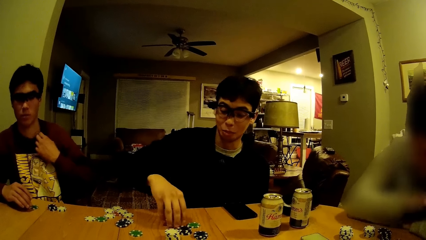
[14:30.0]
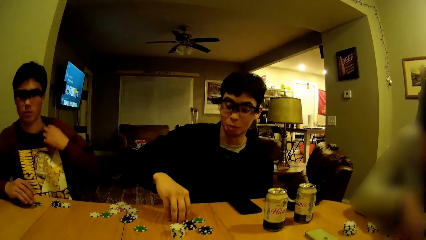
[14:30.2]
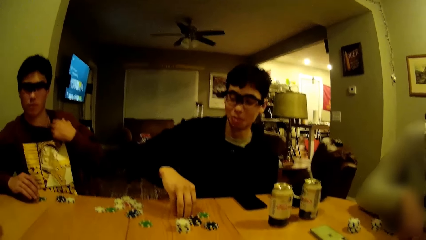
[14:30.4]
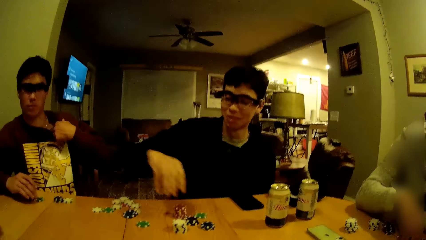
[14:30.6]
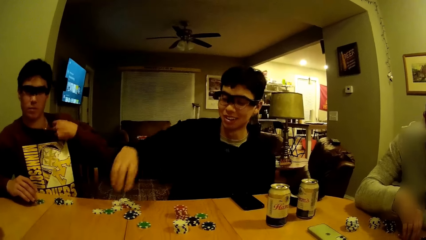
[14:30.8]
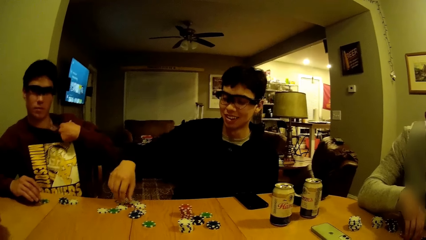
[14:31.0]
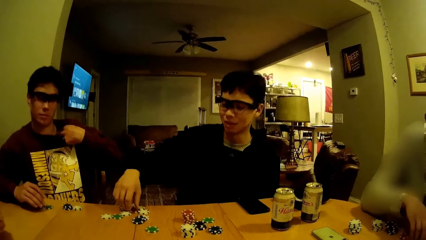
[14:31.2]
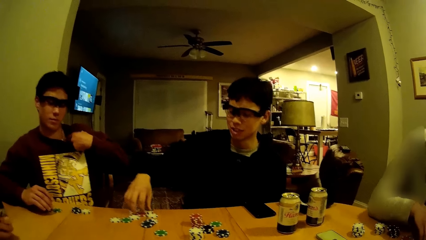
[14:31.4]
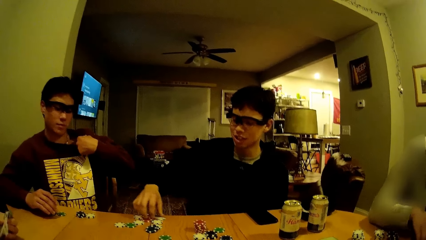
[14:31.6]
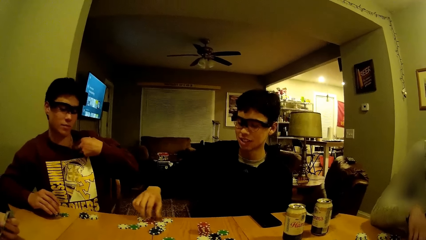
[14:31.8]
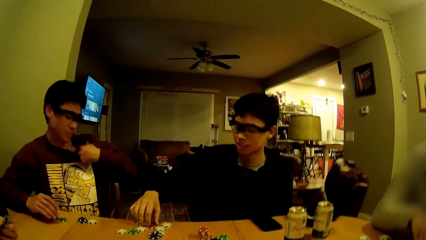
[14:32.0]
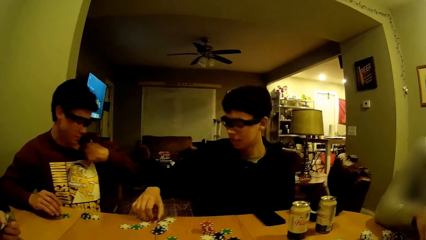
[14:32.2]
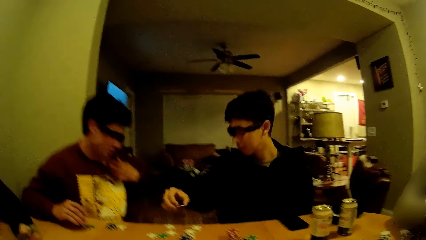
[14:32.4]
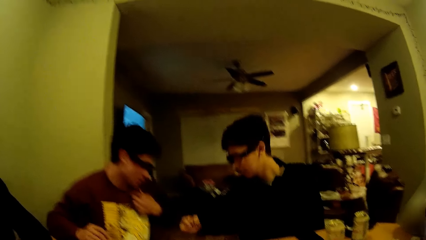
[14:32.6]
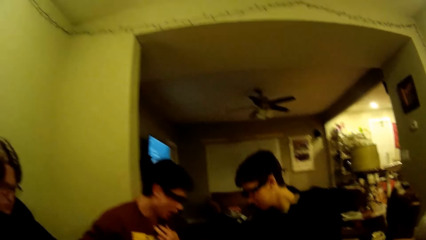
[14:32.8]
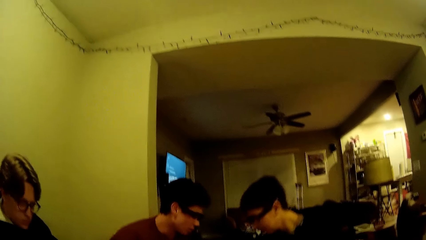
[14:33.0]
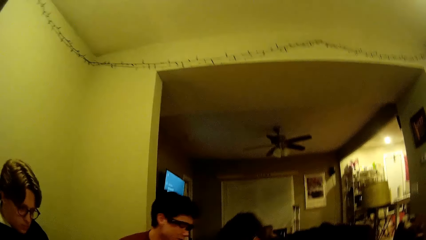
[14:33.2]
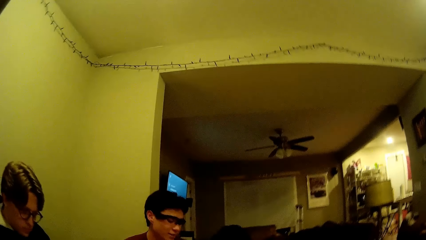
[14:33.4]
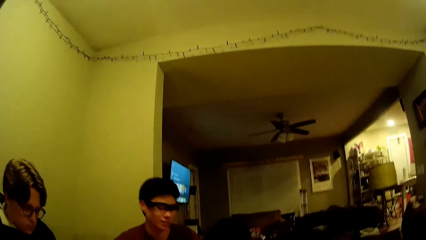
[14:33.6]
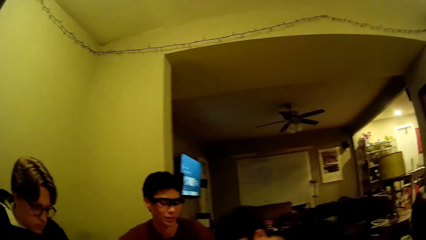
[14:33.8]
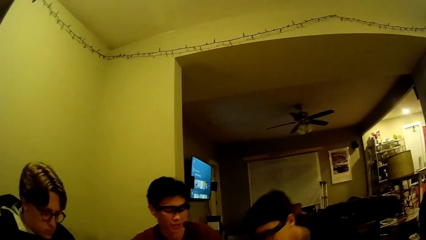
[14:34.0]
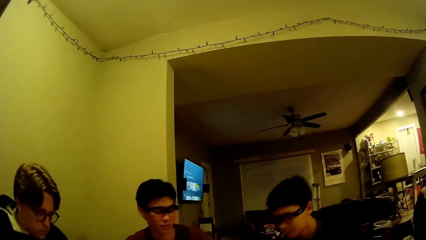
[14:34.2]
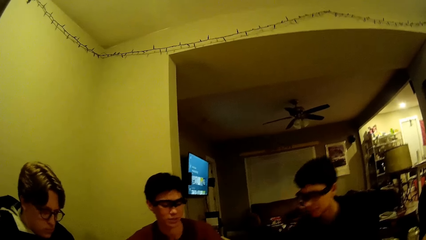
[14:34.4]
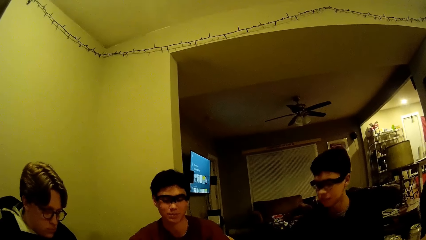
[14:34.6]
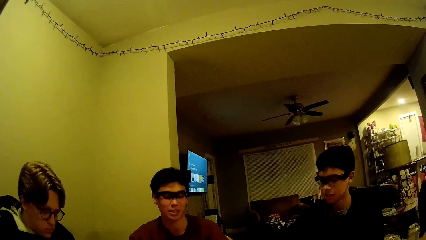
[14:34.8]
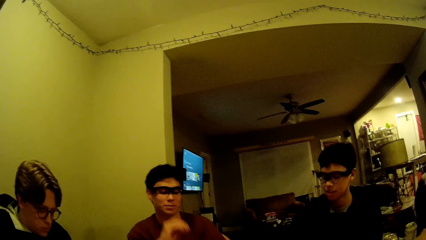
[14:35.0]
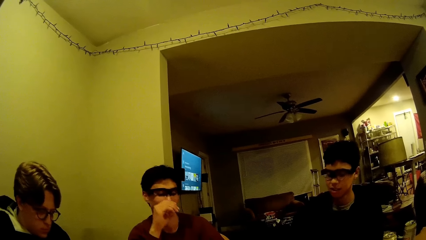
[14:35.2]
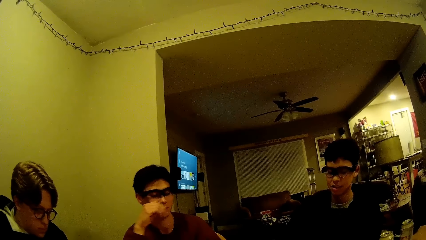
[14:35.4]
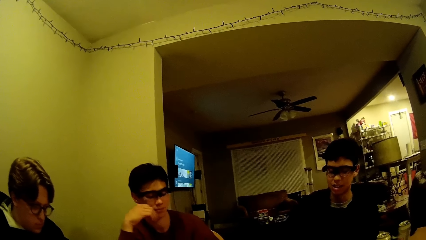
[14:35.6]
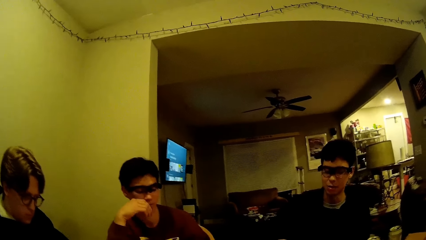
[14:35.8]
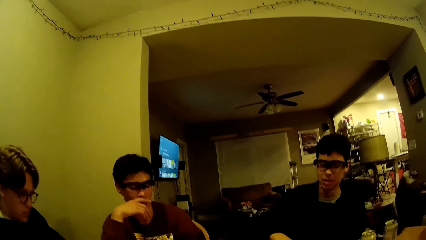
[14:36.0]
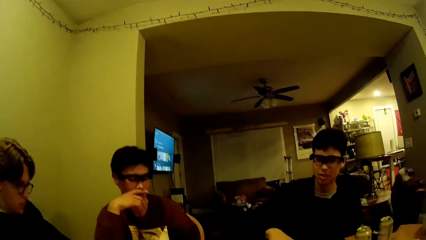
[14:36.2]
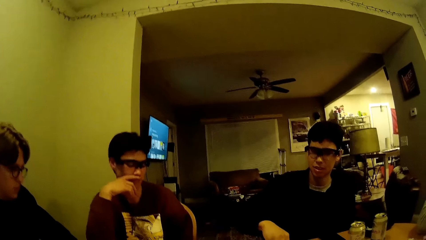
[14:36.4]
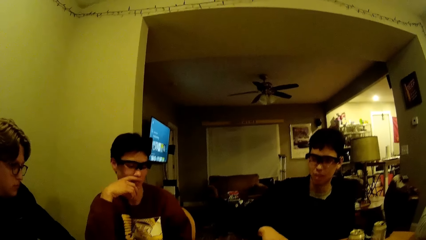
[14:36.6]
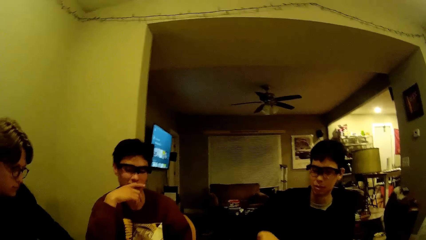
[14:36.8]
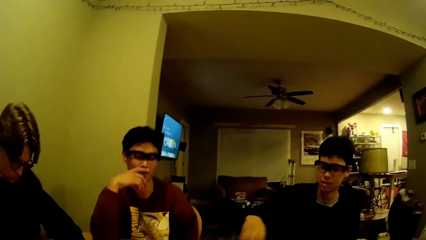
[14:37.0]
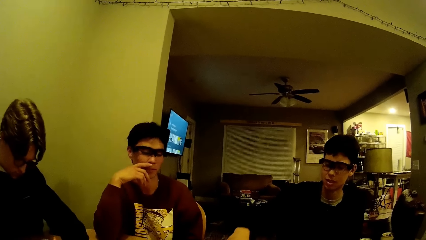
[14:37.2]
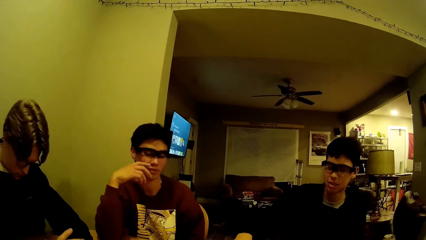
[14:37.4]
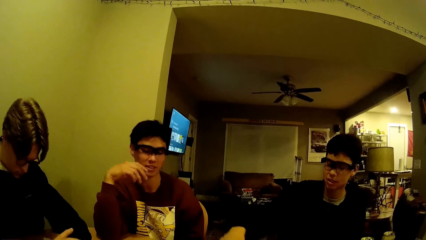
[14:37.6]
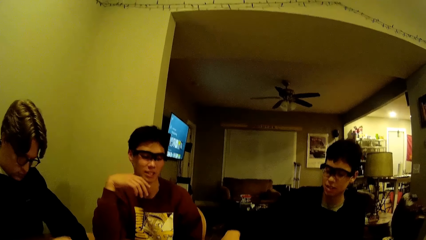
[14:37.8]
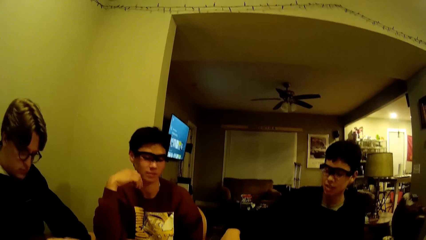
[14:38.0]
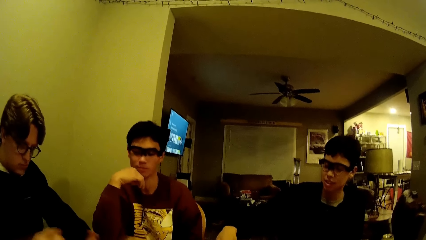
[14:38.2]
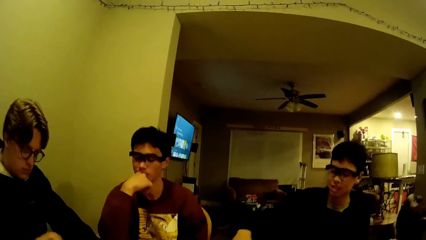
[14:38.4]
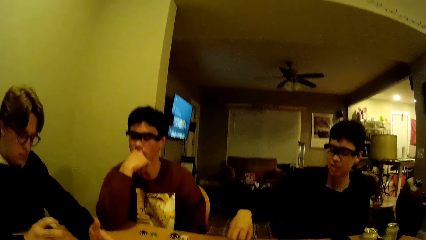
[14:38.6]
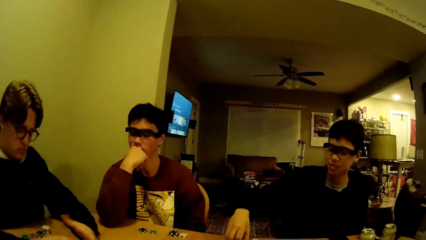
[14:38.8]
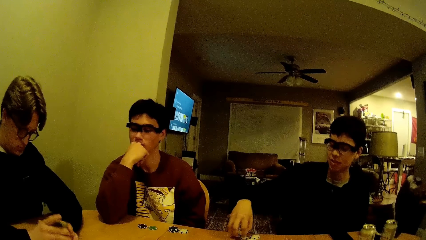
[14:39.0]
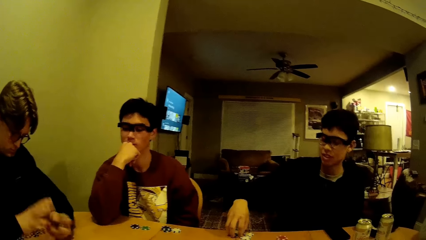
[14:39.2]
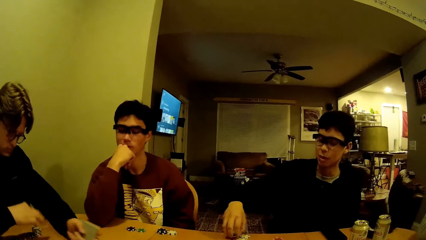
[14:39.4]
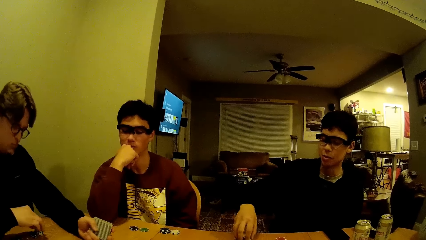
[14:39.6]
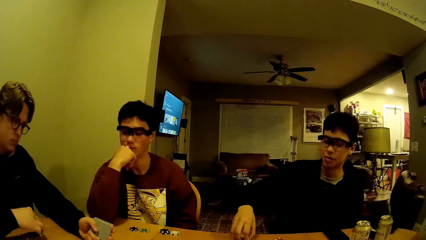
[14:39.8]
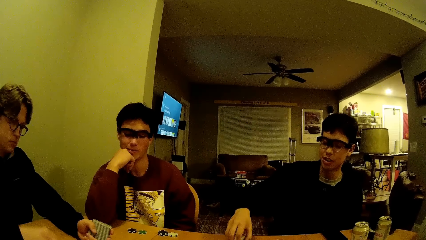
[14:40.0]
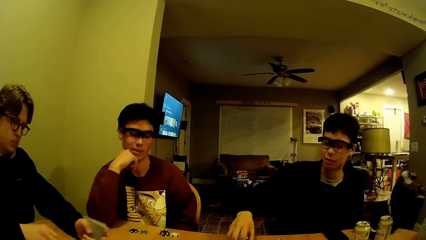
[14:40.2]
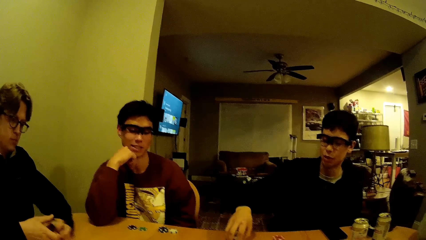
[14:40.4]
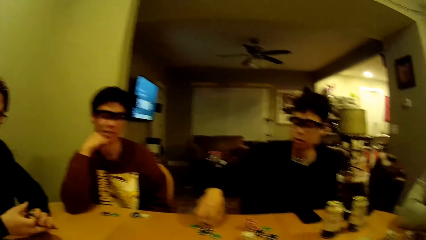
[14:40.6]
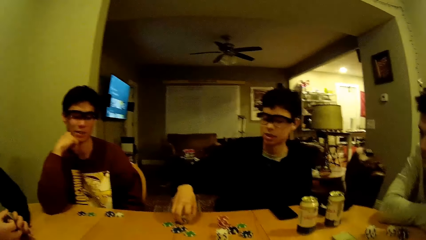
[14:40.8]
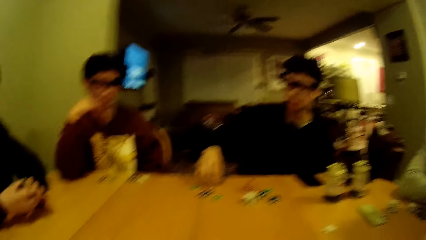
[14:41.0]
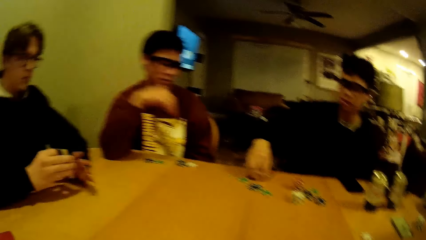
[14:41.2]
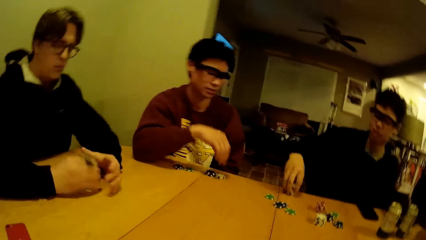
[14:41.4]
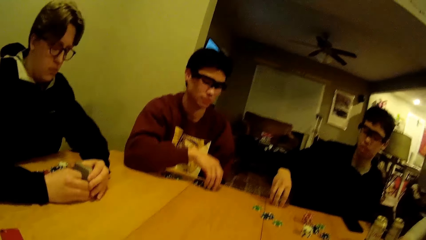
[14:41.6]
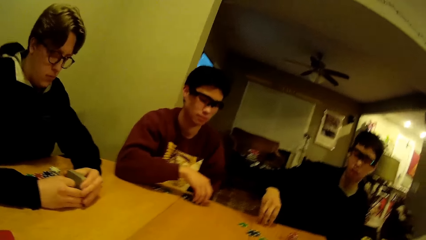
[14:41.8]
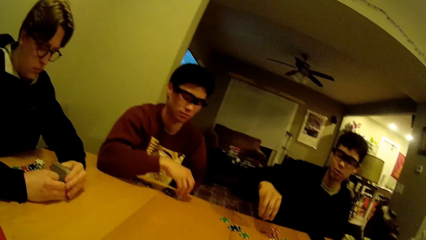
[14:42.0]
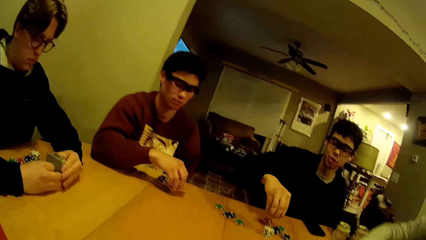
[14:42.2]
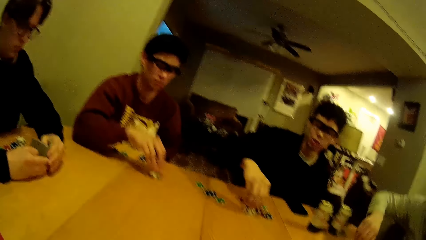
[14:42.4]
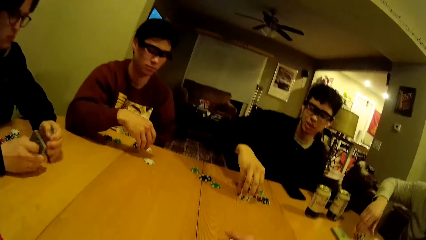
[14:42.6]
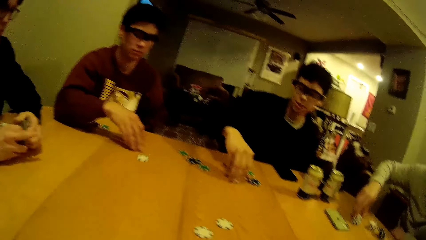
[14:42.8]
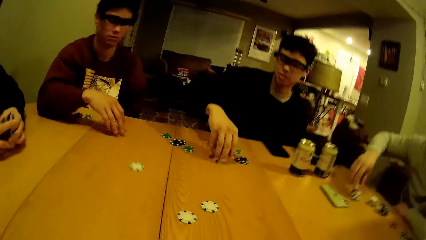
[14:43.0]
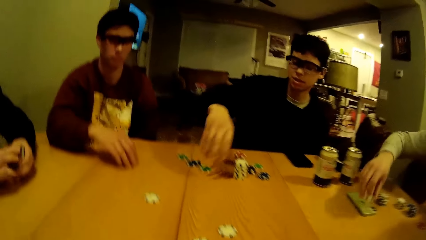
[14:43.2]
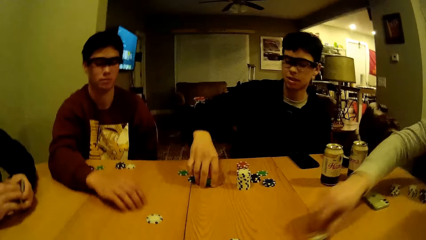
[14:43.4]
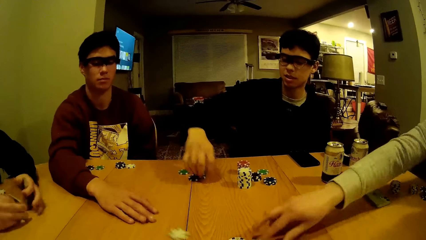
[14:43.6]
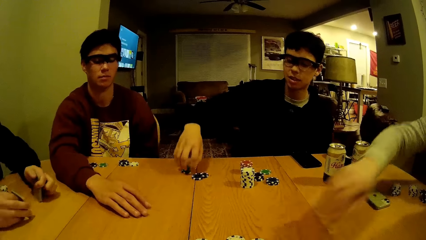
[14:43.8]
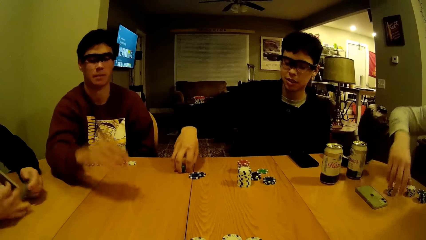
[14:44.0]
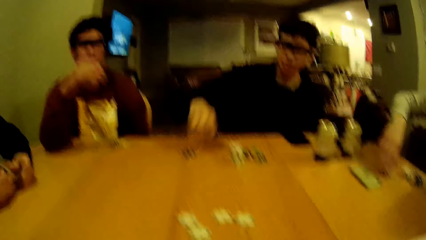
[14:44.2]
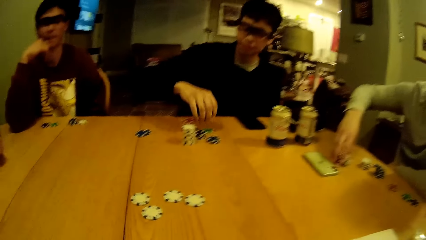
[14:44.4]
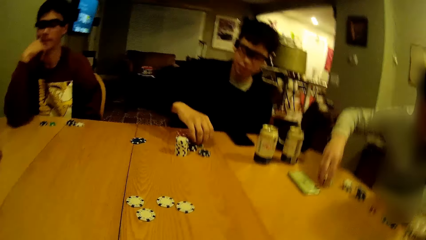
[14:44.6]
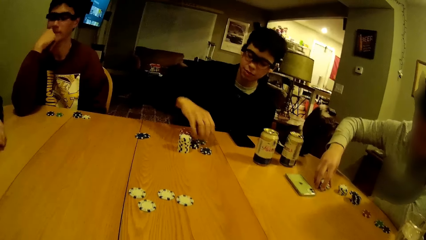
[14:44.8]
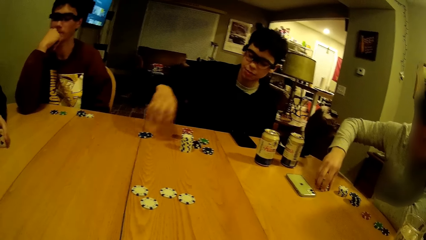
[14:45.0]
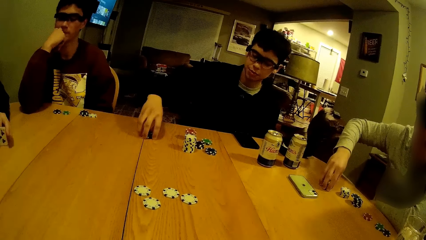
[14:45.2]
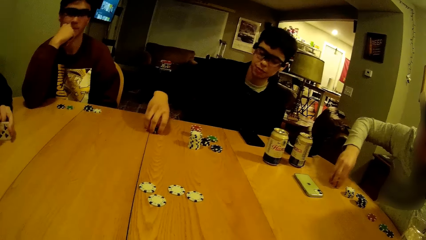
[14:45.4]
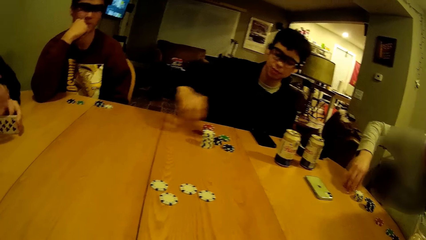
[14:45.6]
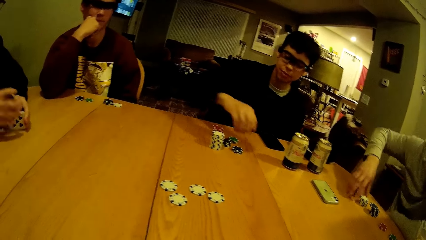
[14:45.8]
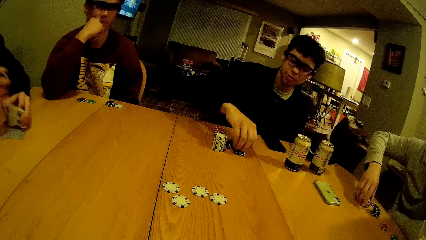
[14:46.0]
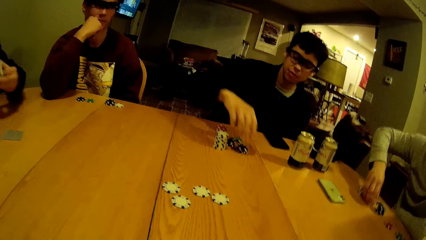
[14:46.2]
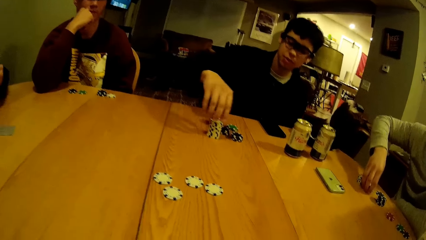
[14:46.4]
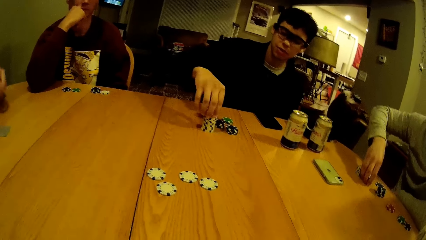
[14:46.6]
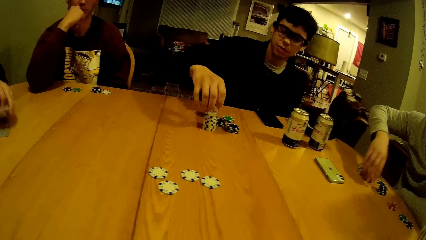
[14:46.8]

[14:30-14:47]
The man pulls his T-shirt with his left hand. Another man arranges the dice, game disks and cards on the table. Another man picks up a game disk from the floor. The first man rubs his right hand on his face. Another man hits the table with the game disks in his hands. The fourth man throws a game disk at the centre of the table. The first man pushes a game disk to the centre of the table. The second man pushes a game disk to the centre of the table. The third man moves the puzzle pieces on the table.
